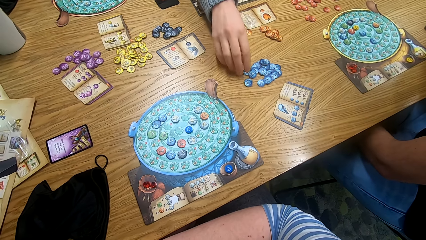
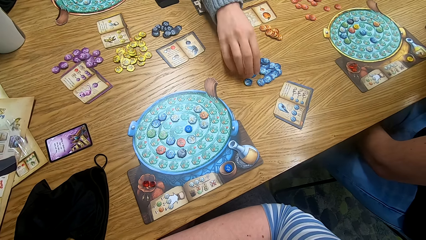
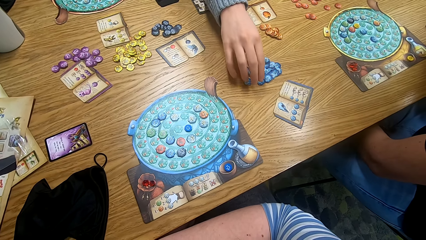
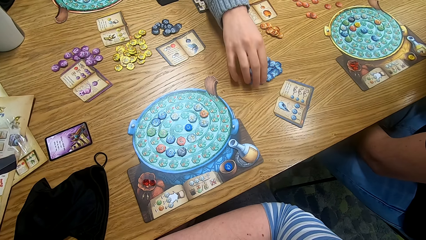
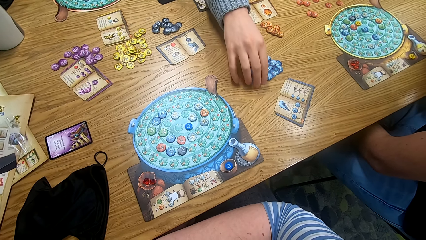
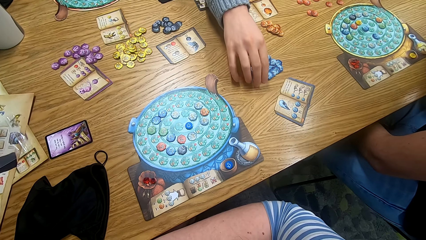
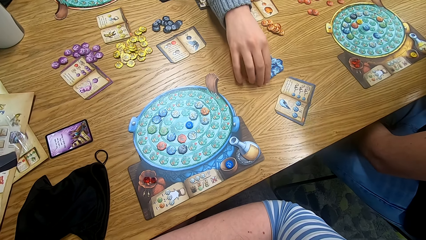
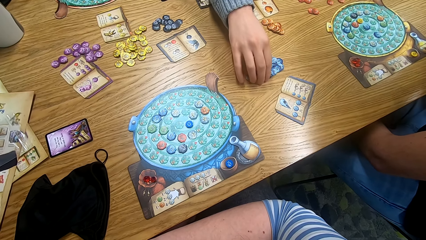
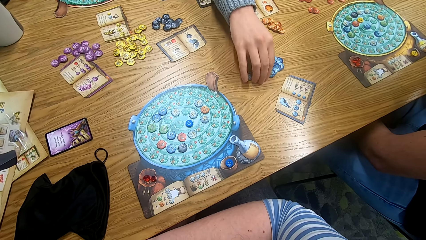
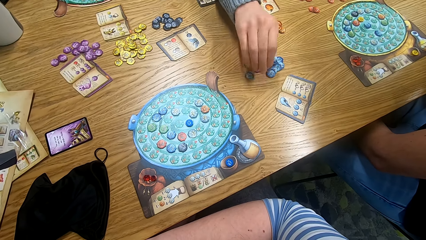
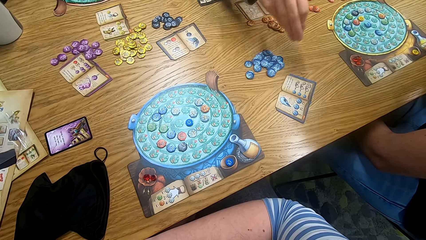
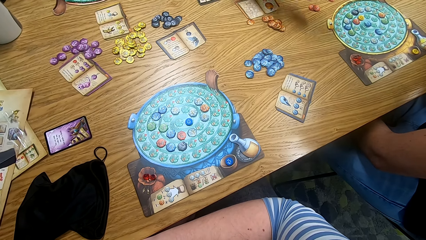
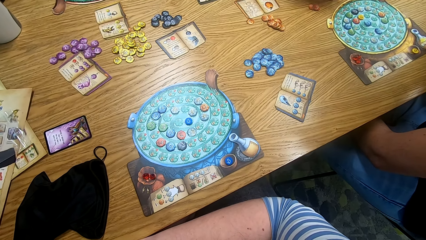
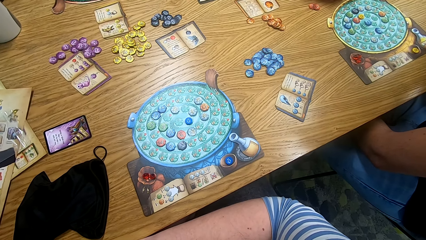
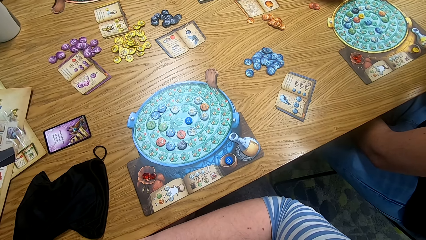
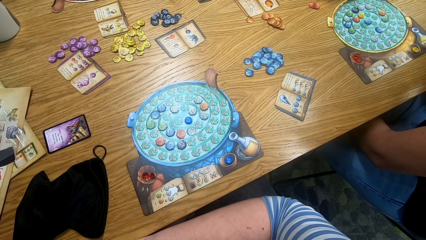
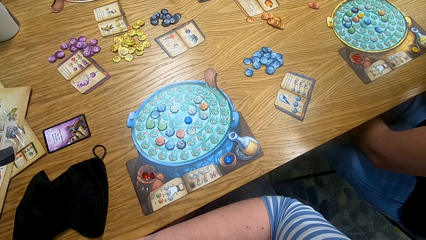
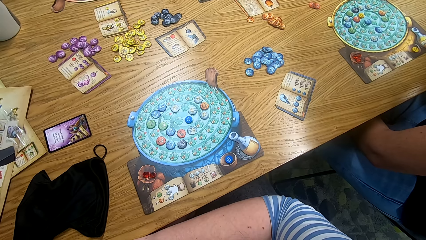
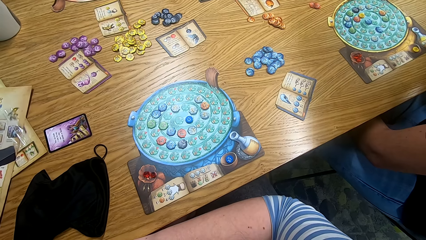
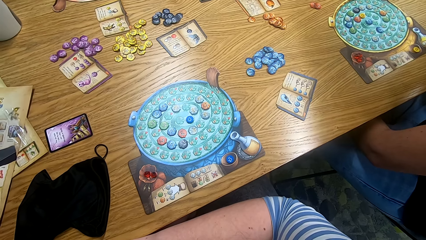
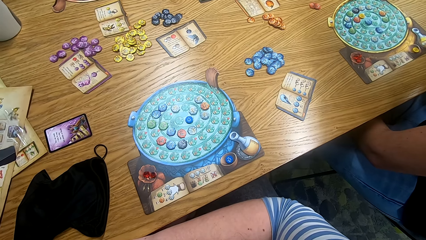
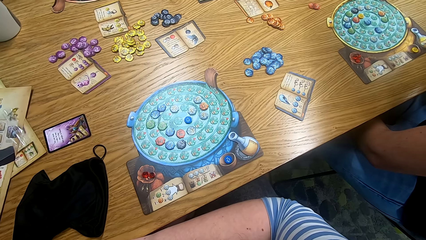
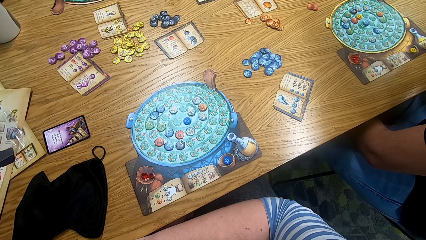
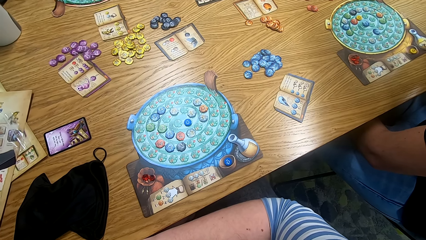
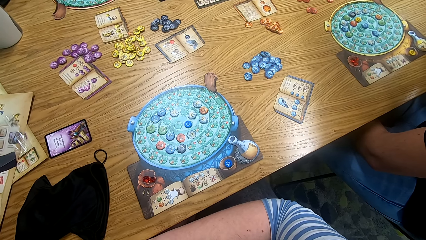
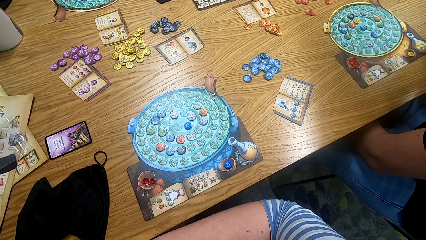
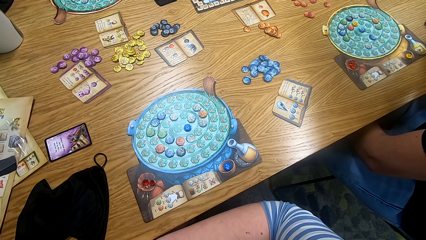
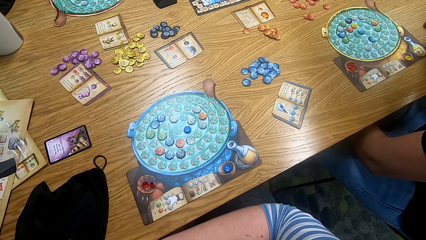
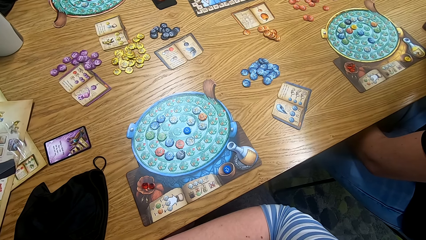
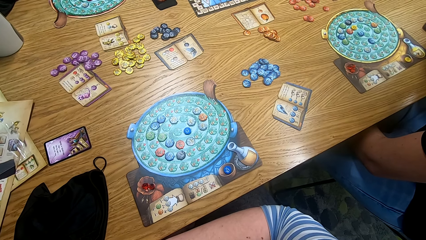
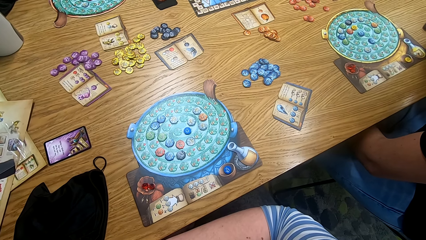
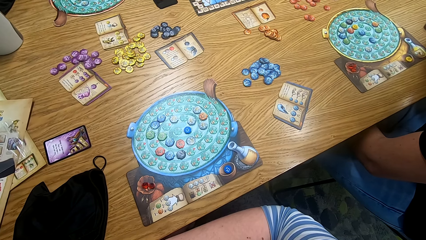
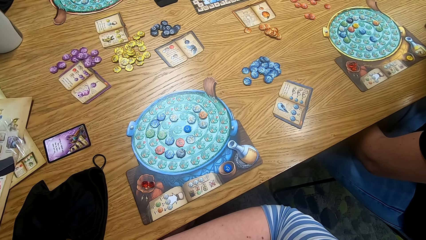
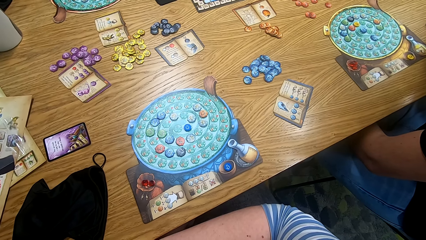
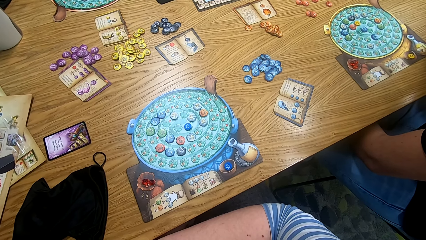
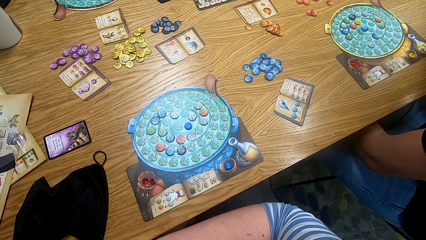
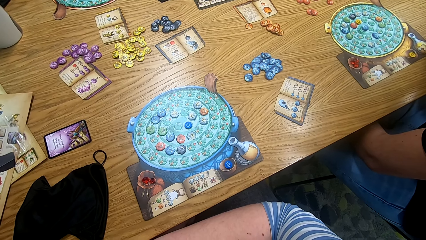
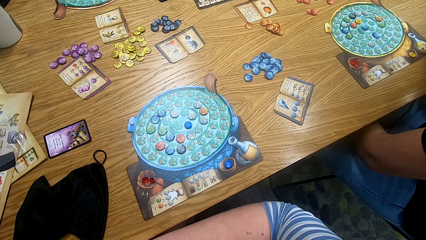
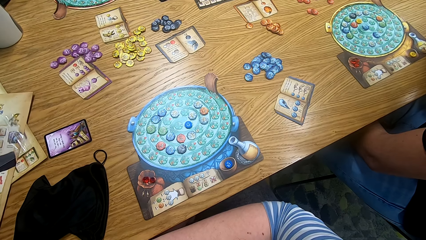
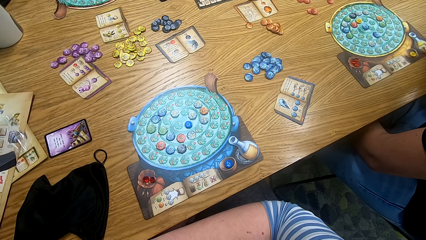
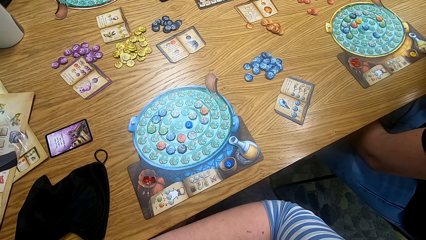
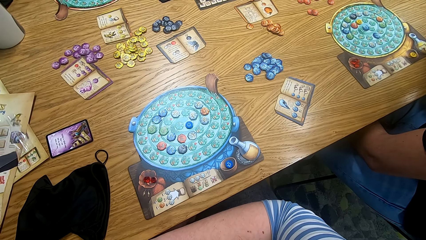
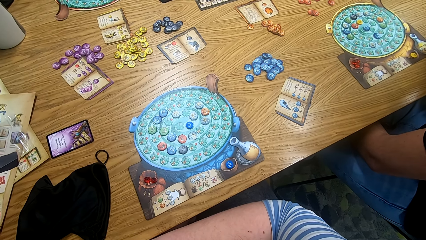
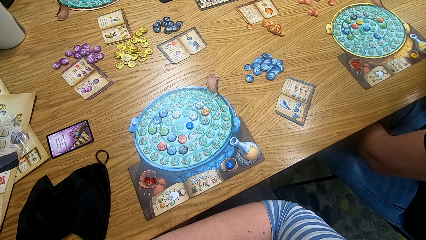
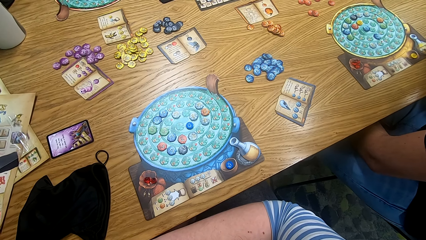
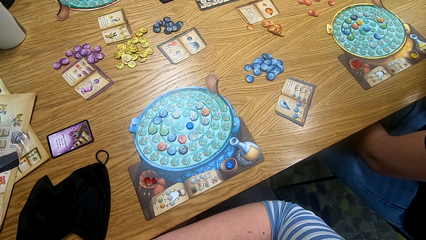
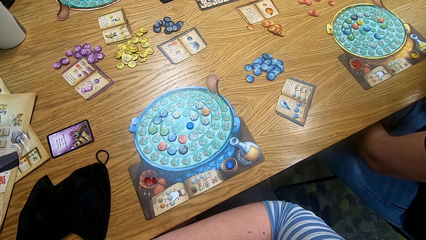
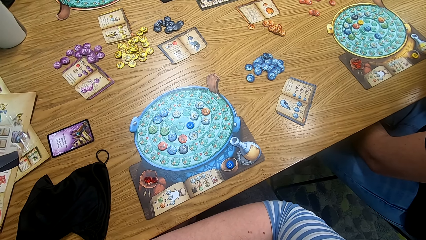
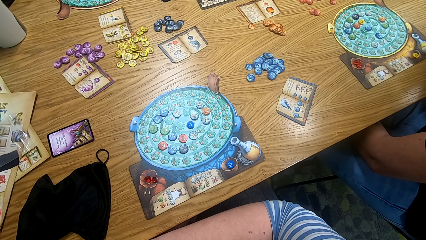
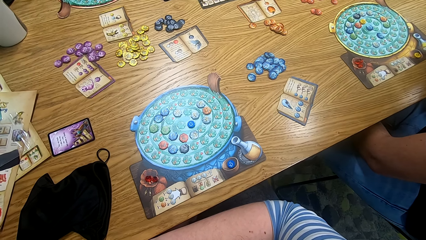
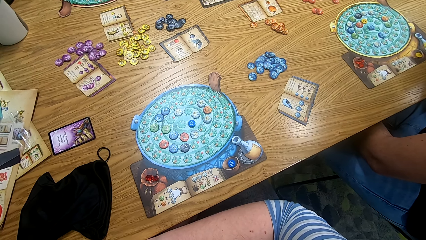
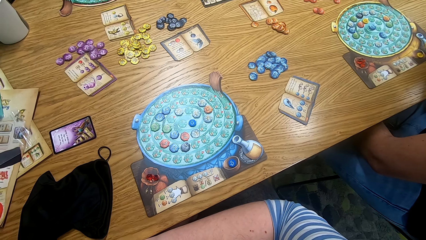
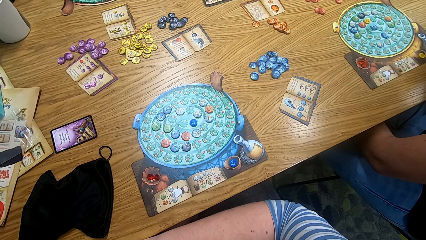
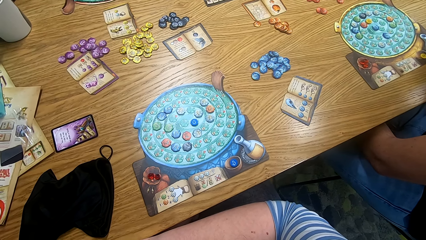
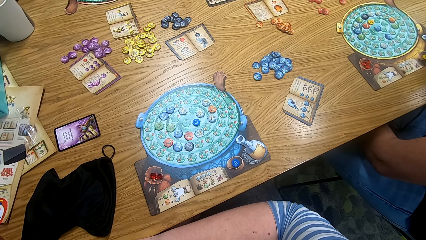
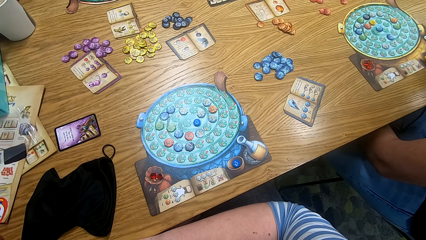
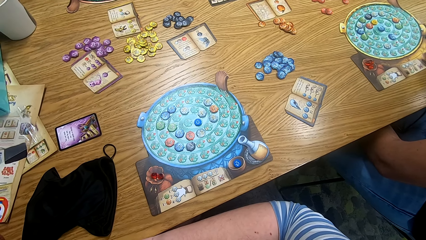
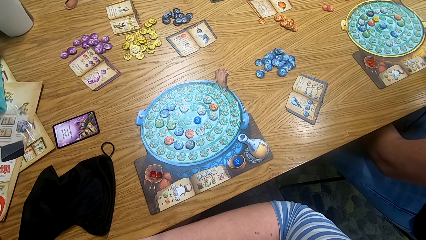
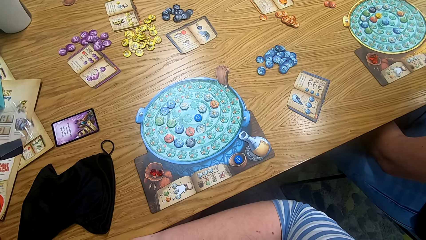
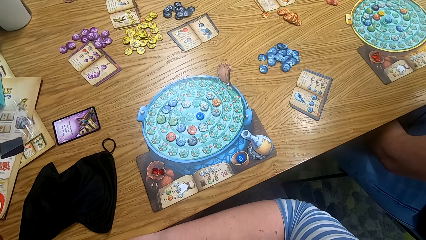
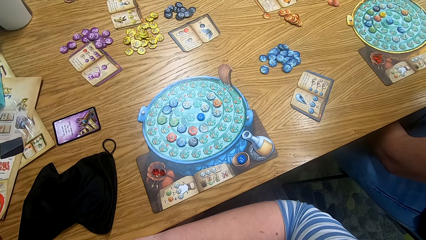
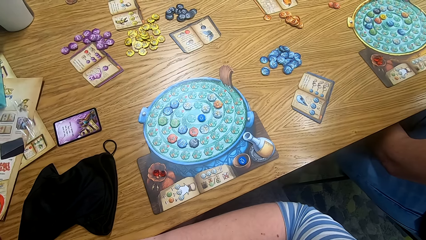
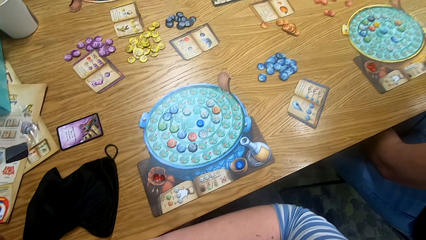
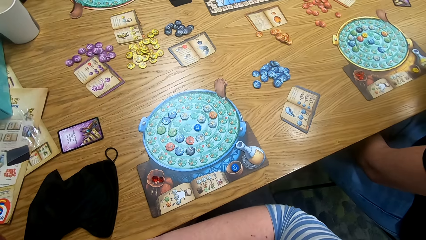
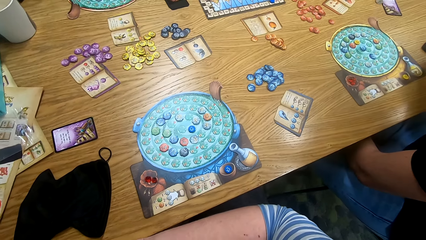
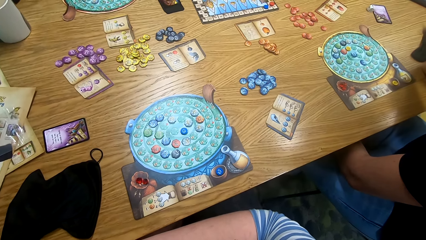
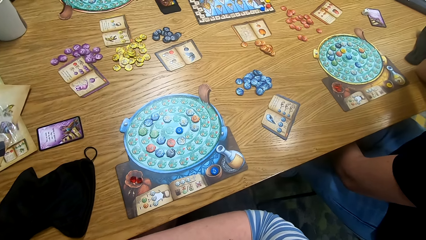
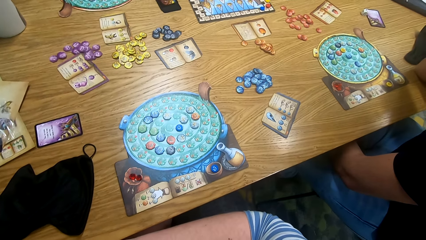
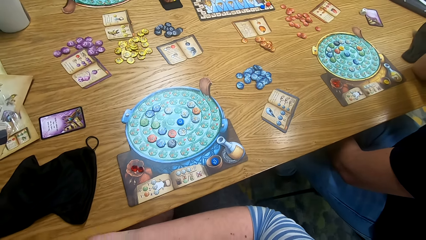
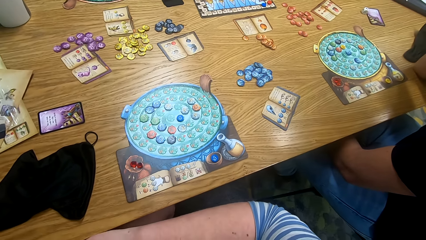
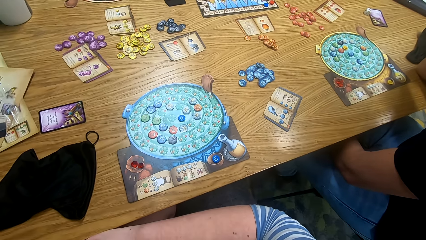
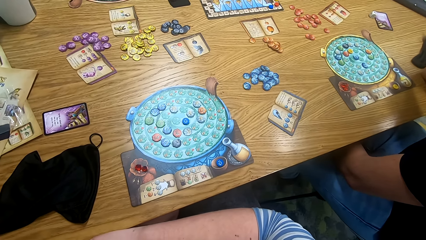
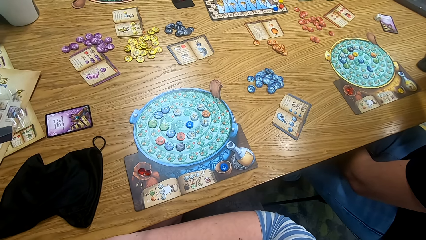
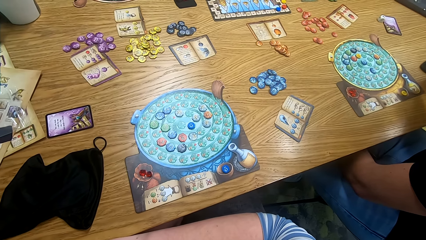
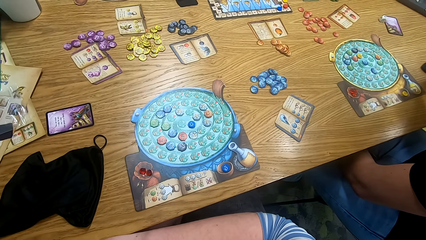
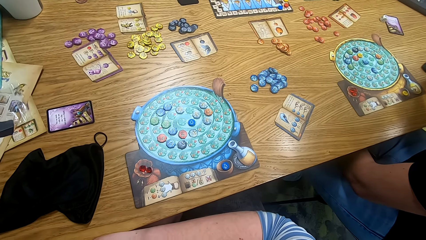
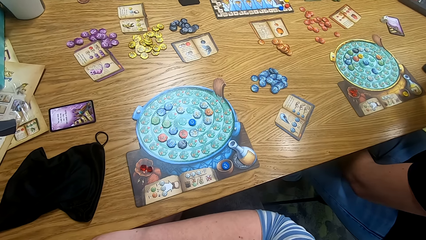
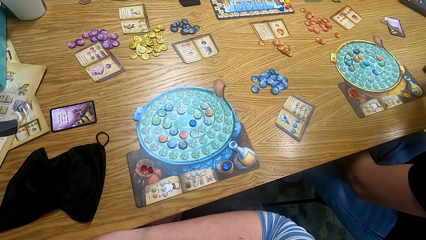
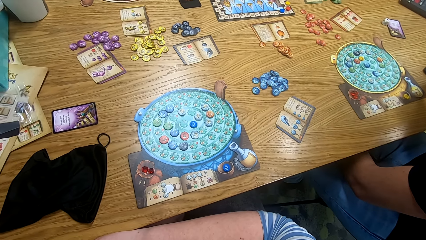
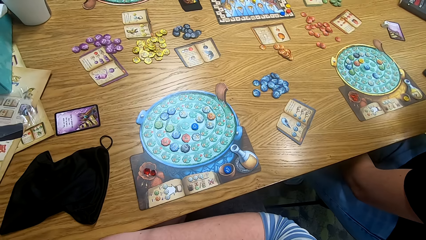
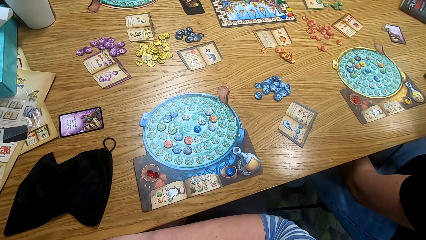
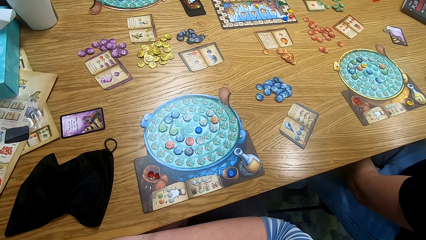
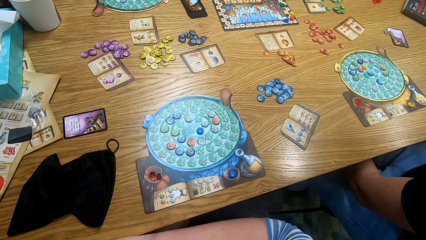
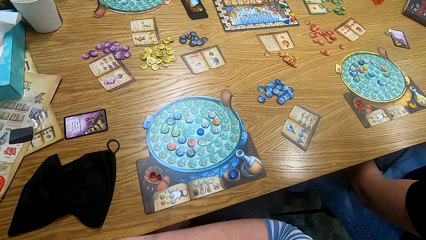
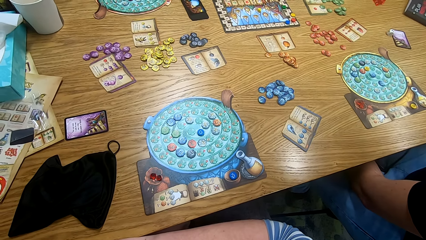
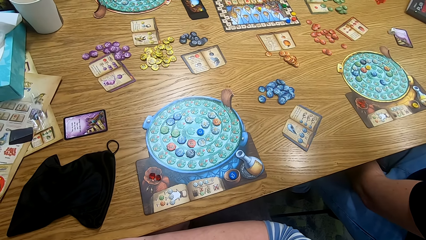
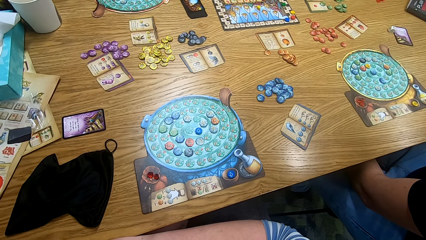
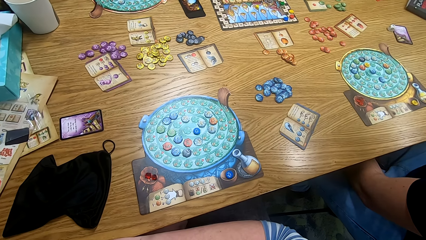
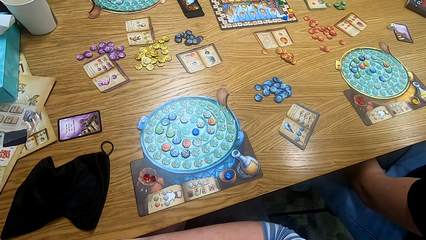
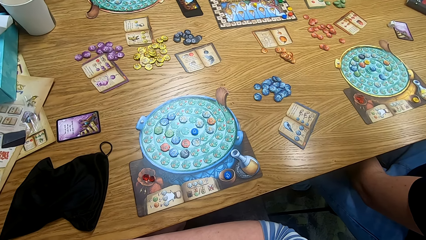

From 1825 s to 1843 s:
A man plays the game and picks tiles from the table. The camera wearer looks around. They look at the game board. They look around. Another man moves a hand.
